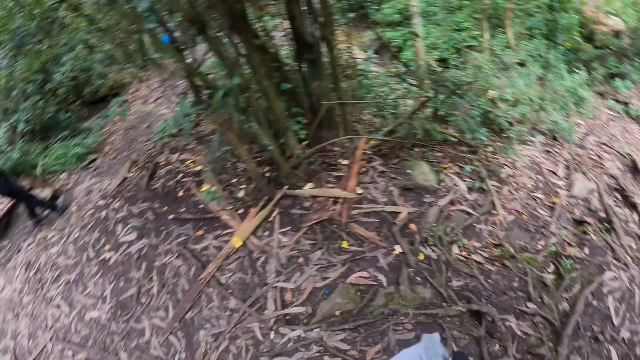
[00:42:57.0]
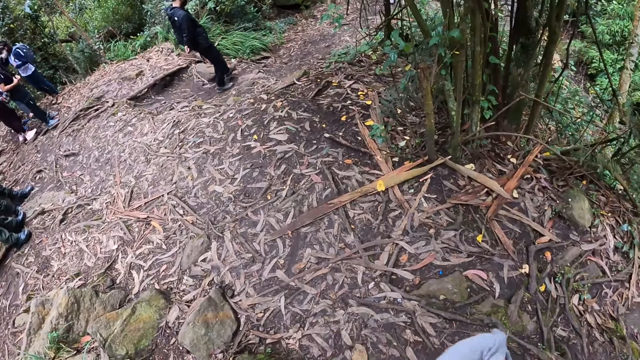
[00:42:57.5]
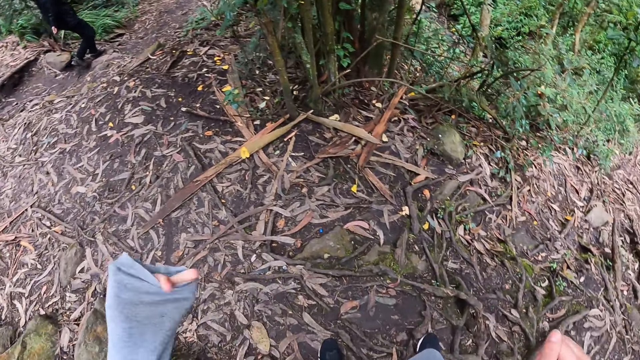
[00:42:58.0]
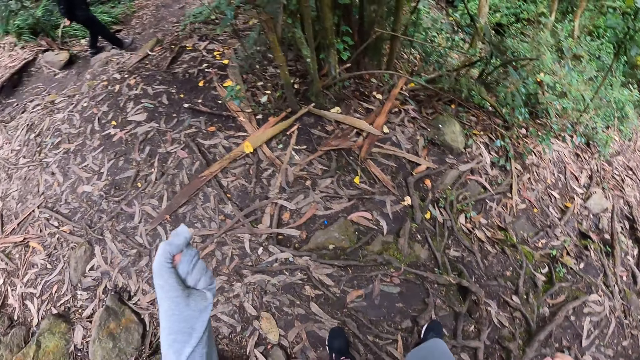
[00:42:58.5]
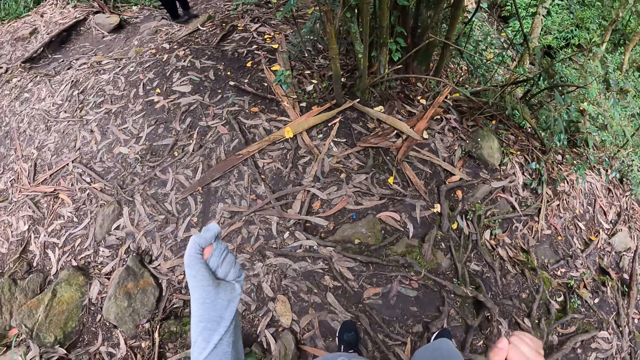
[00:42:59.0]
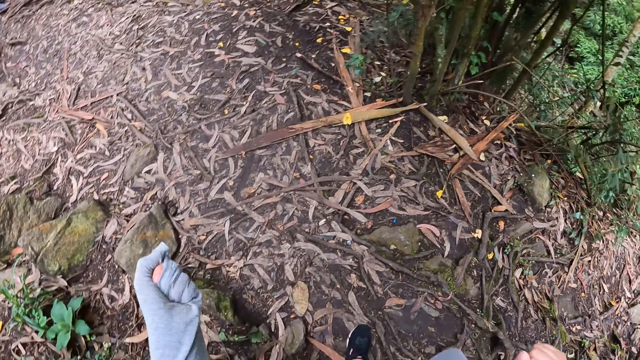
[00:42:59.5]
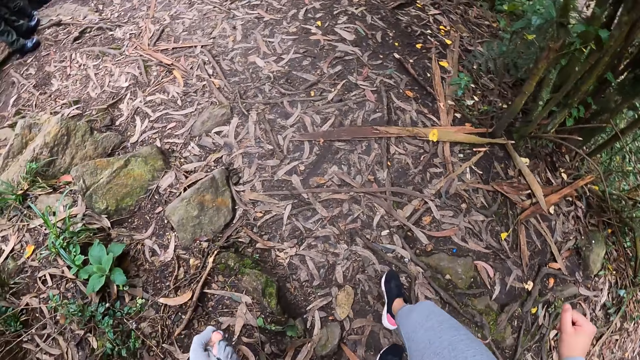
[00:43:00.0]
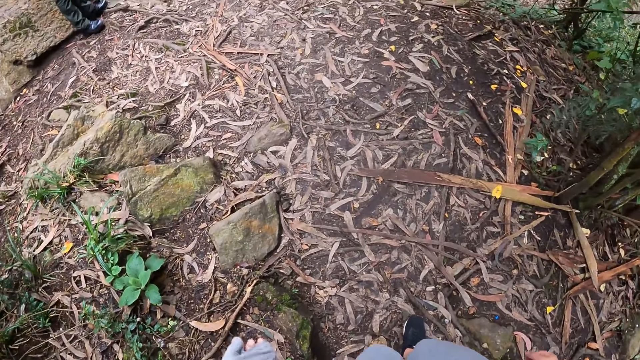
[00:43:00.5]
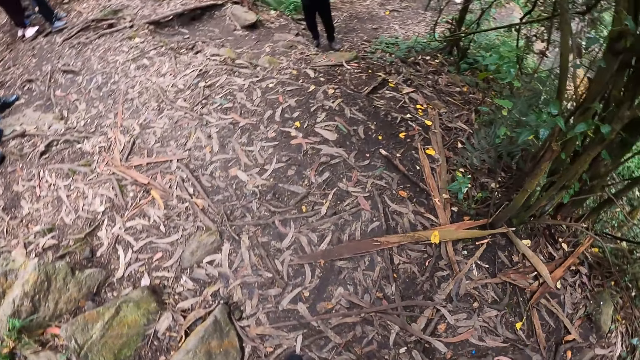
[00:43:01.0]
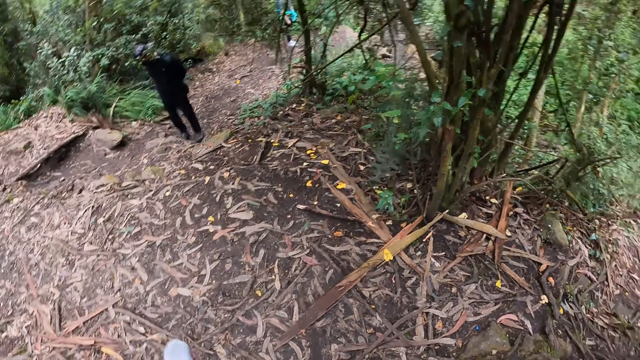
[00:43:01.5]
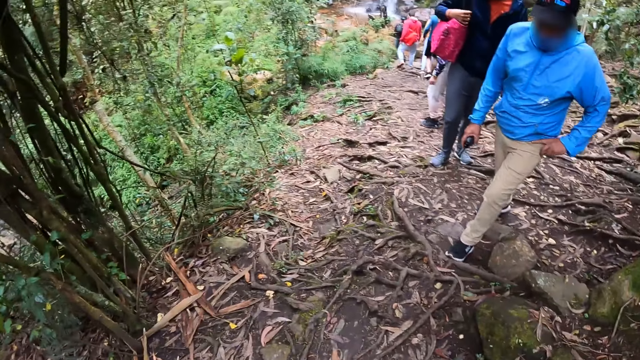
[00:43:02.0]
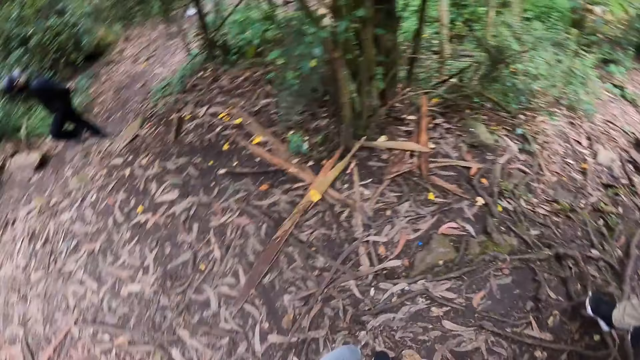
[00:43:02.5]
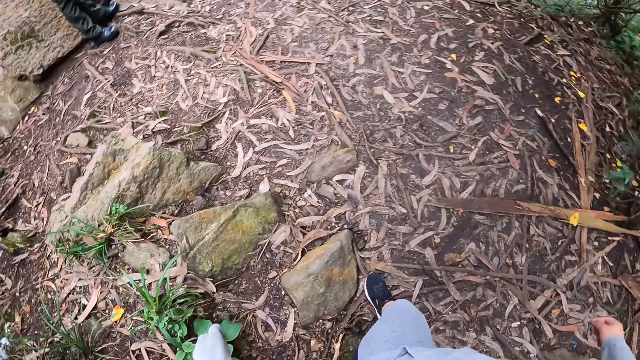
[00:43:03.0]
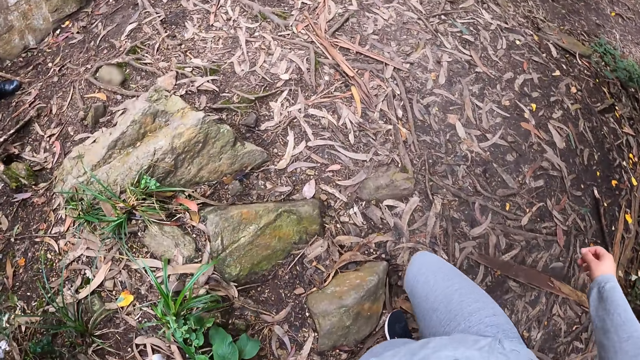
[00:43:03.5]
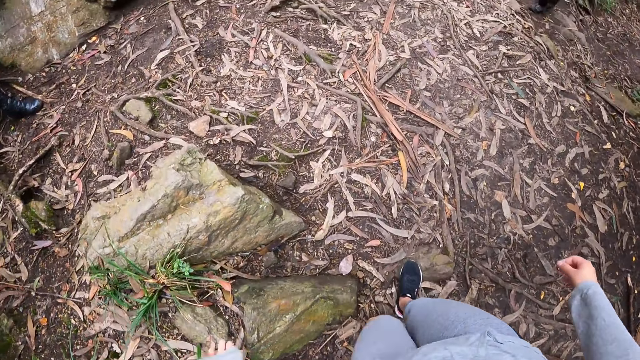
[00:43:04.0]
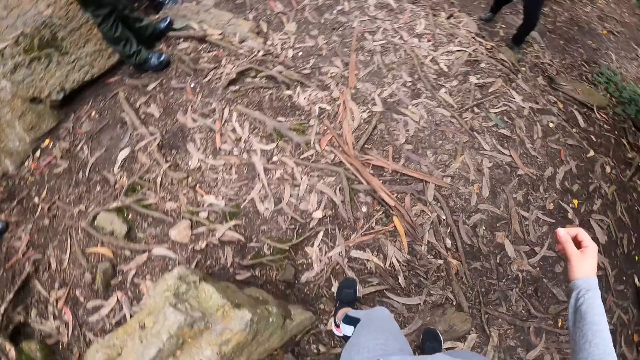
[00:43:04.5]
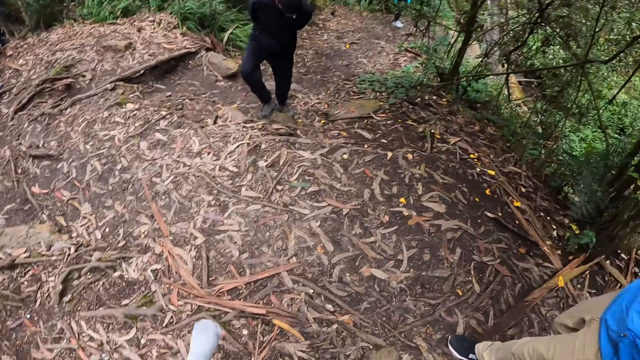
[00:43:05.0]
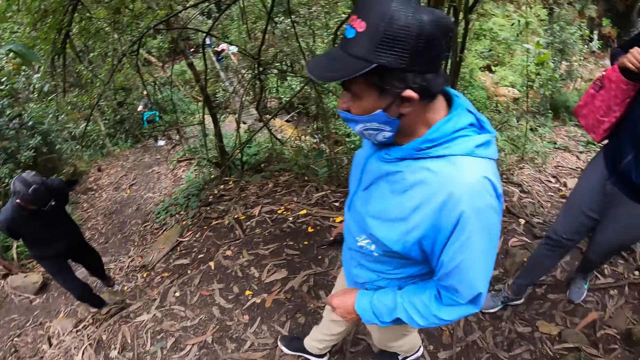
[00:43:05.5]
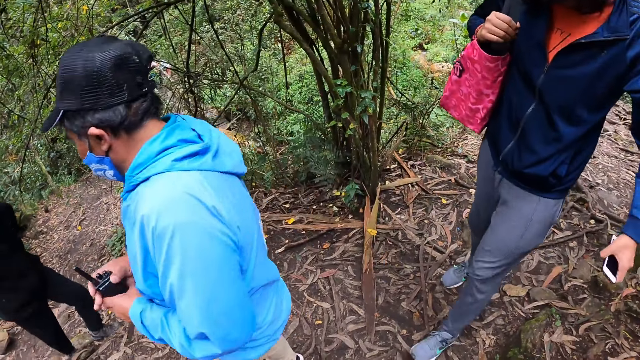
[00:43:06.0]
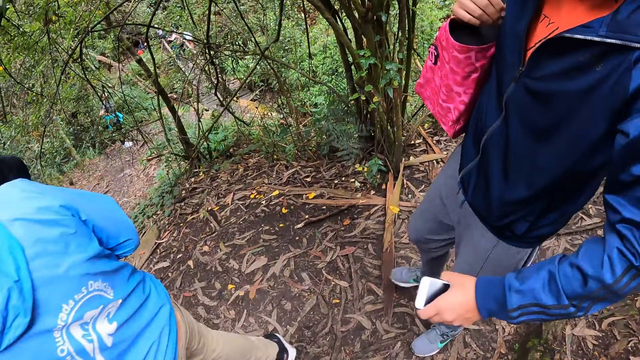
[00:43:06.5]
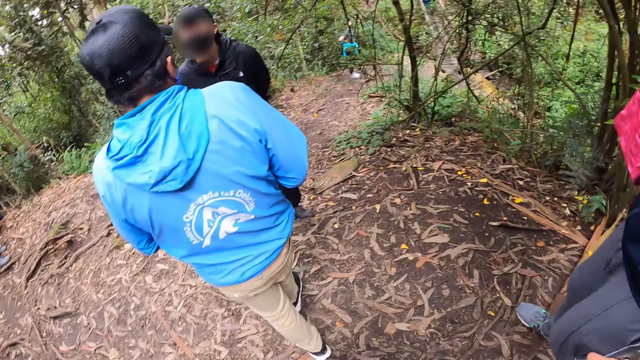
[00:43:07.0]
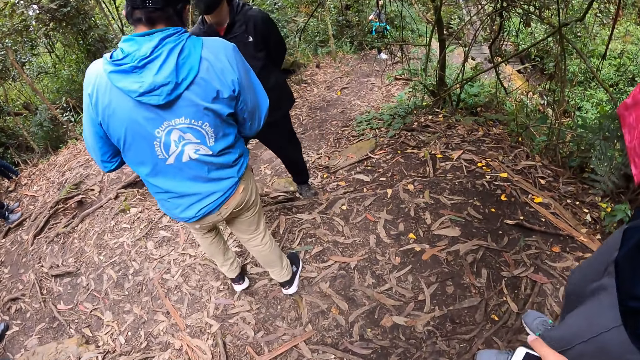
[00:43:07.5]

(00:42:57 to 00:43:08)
The camera wearer squeezes her left hand. She walks. She looks around. She walks on the hill. The man passes the walkie-talkie in his right hand to his left hand.

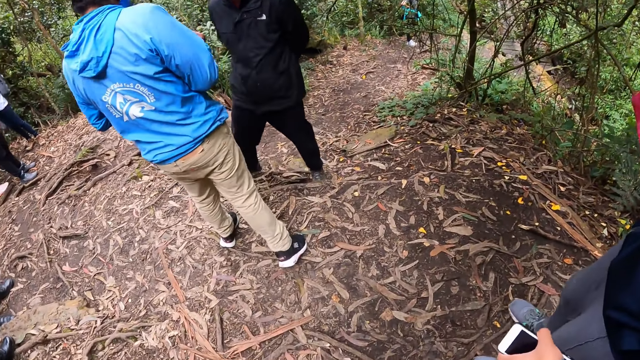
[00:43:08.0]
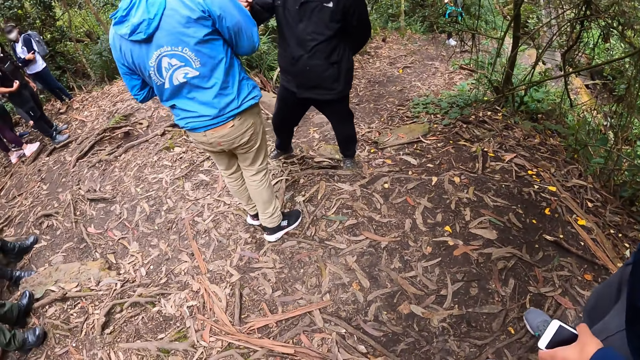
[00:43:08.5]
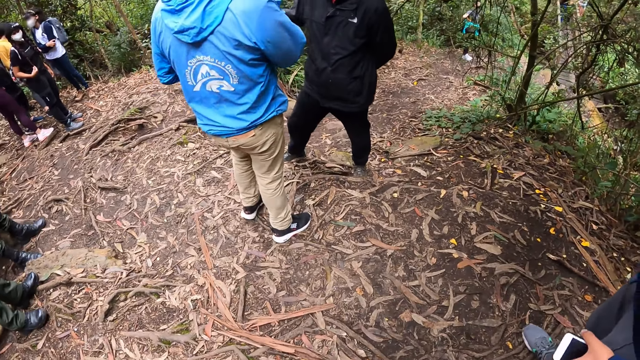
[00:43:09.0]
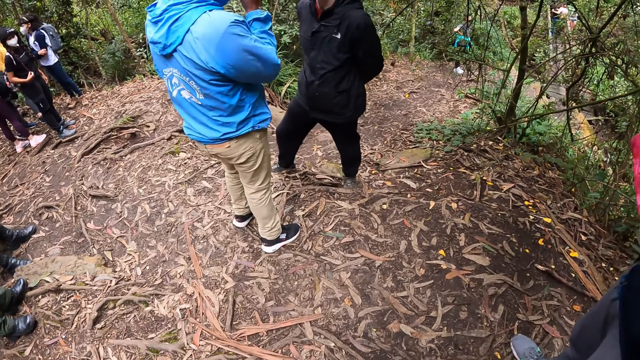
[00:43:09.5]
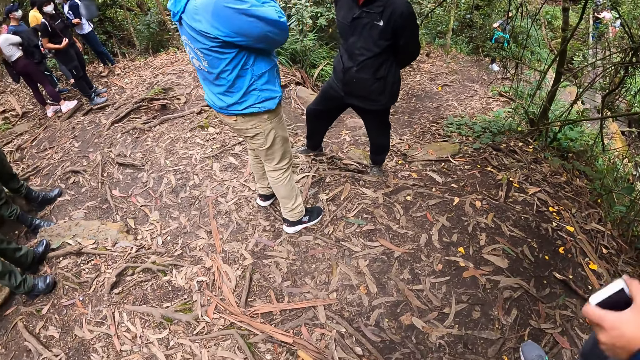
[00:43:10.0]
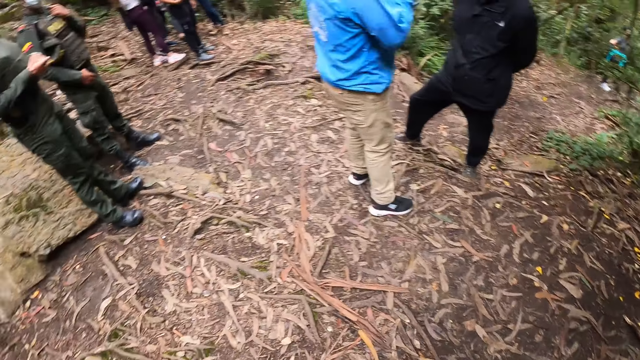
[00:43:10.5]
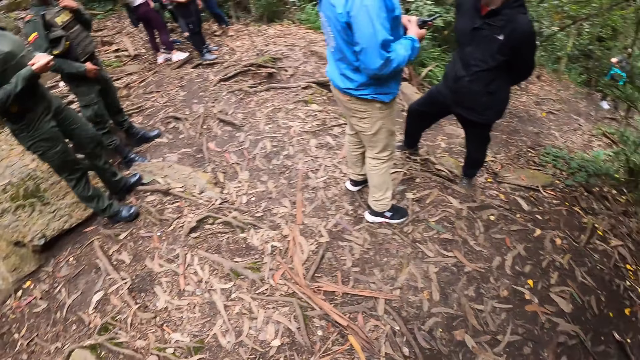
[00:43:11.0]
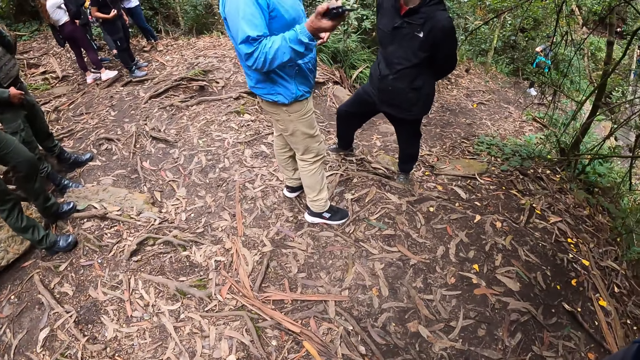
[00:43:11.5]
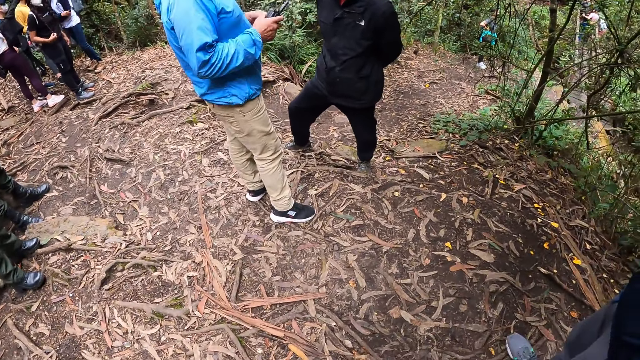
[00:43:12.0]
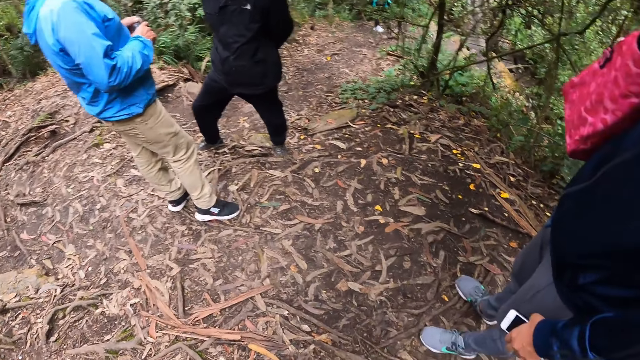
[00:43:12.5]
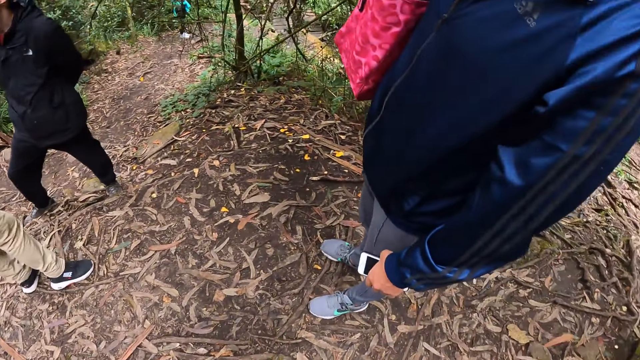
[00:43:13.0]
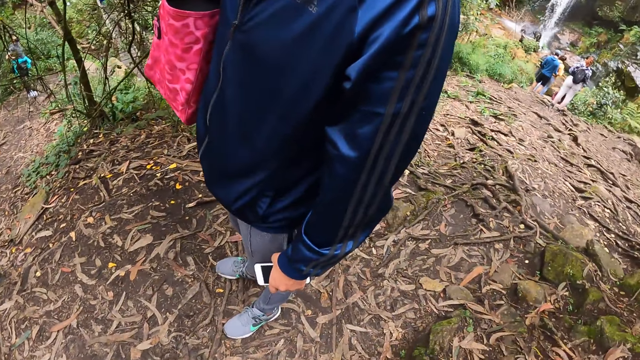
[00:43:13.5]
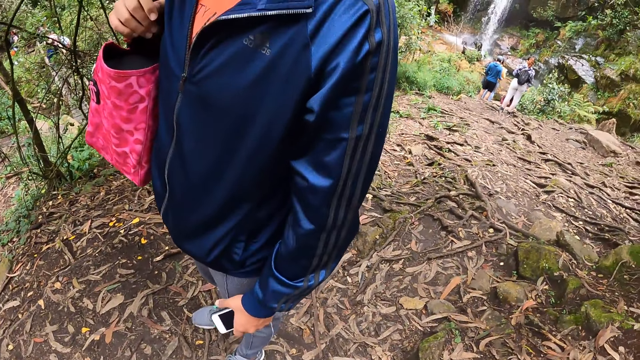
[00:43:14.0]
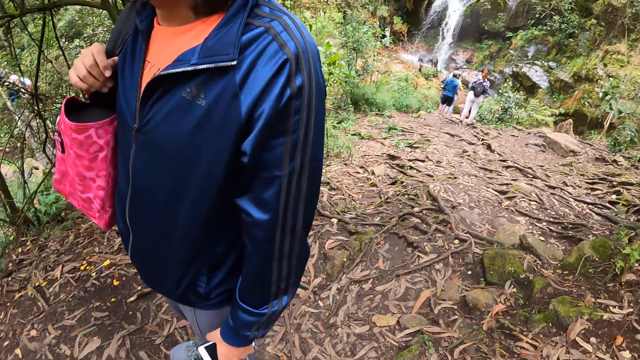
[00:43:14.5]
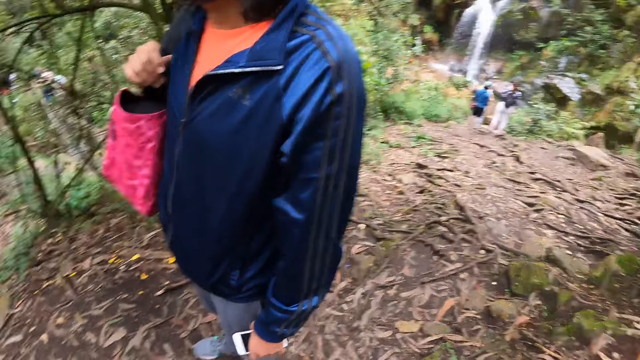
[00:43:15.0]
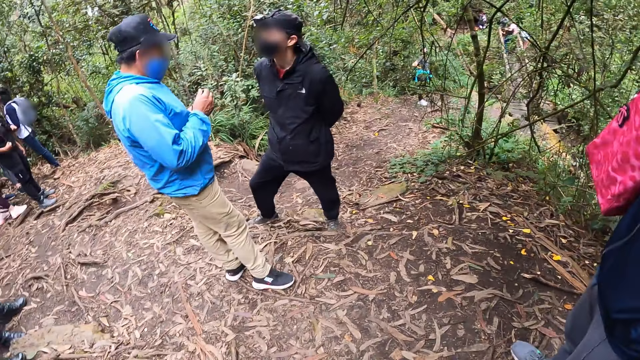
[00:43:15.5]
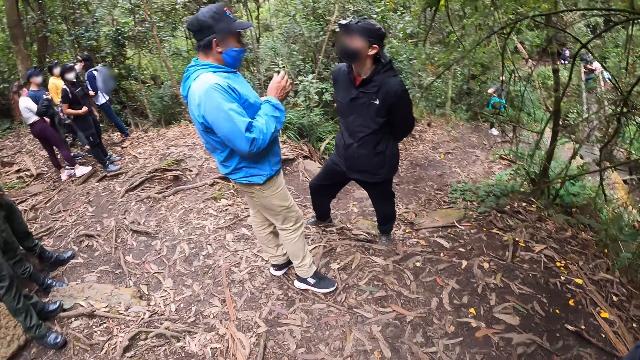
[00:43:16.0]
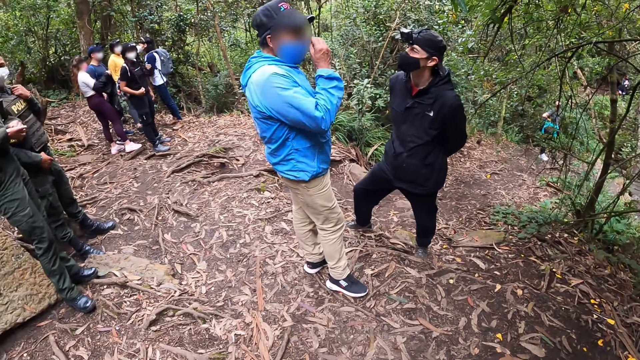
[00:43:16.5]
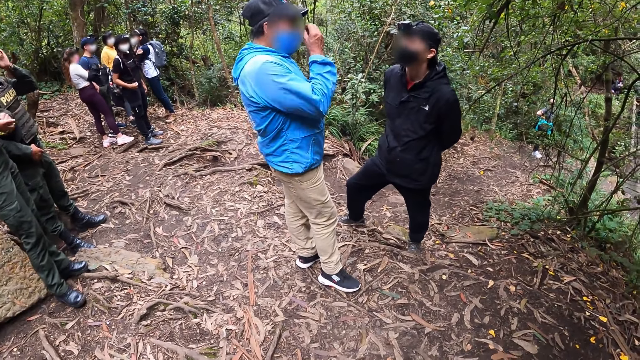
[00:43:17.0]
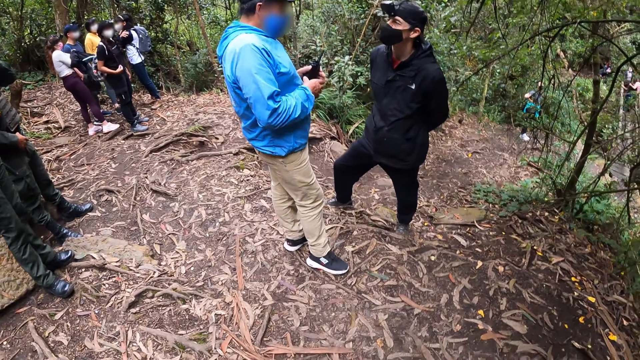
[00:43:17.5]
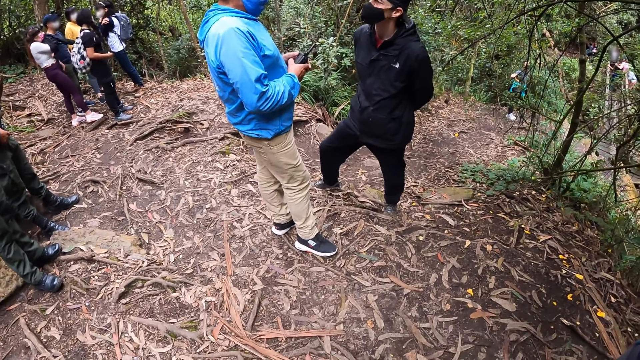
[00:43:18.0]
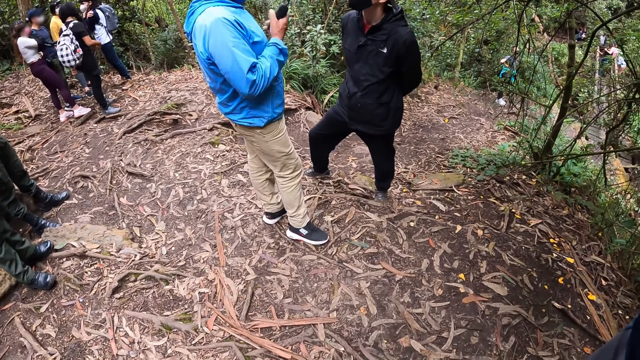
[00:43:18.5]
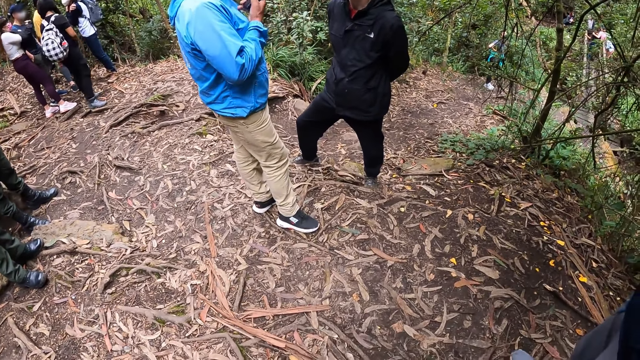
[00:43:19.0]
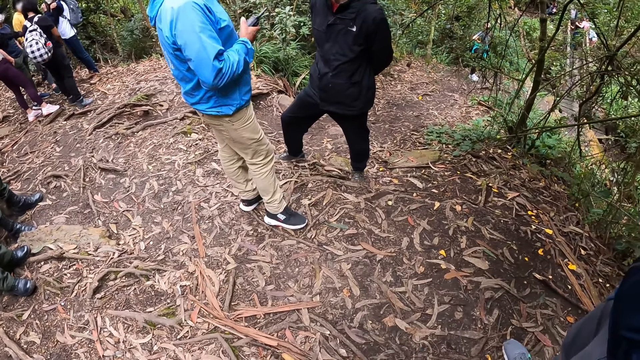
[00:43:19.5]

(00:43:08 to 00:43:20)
A man does a fist bump with another man. The camera wearer looks around. A third man raises a phone in his left hand and lowers the phone in his left hand. The second man makes a hand gesture with the walkie-talkie in his right hand. The second man adjusts a nose mask on his face with his right hand. The second man raises the walkie-talkie in his right hand.
